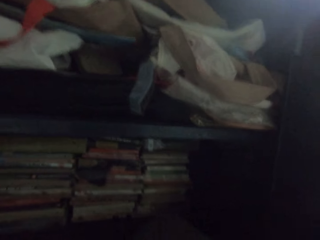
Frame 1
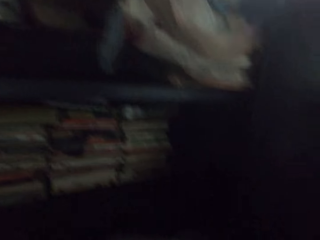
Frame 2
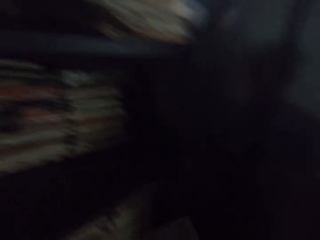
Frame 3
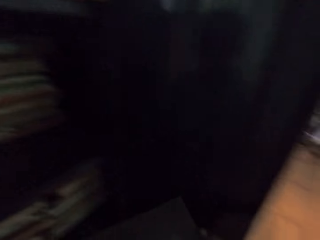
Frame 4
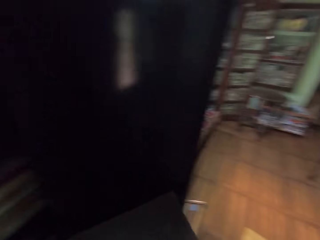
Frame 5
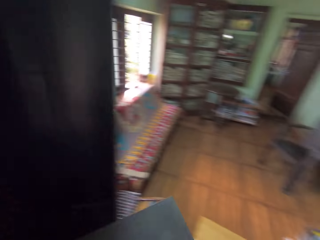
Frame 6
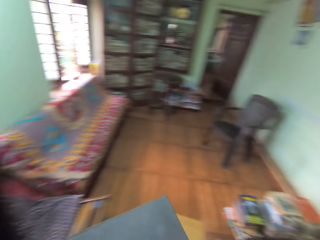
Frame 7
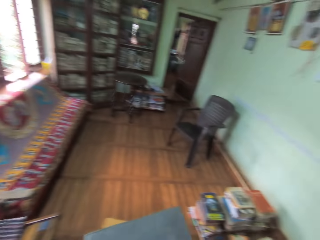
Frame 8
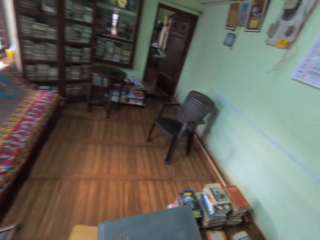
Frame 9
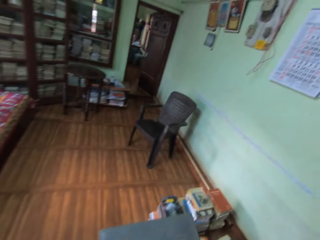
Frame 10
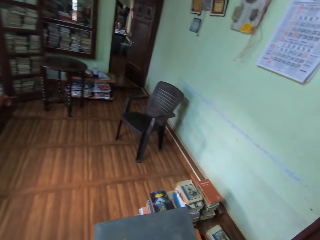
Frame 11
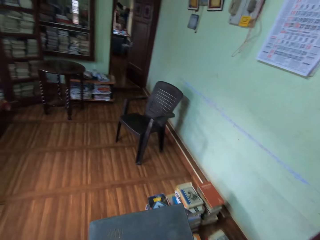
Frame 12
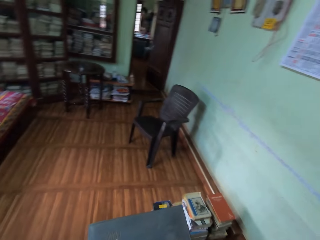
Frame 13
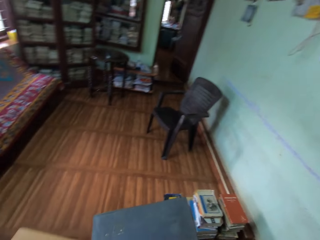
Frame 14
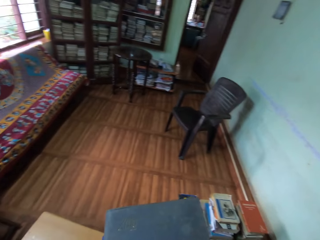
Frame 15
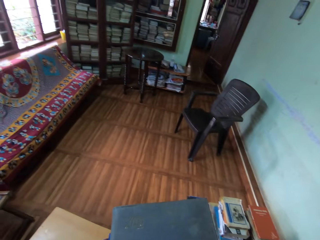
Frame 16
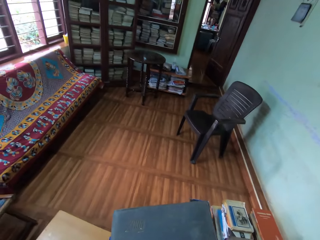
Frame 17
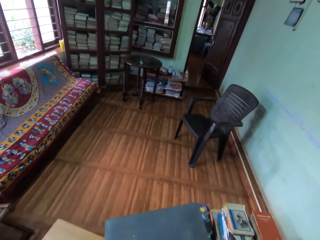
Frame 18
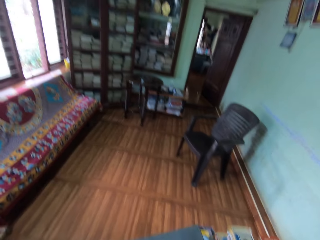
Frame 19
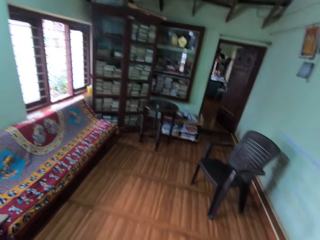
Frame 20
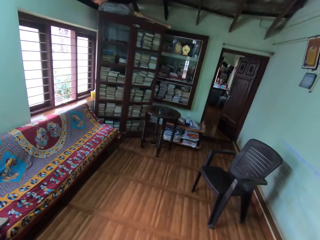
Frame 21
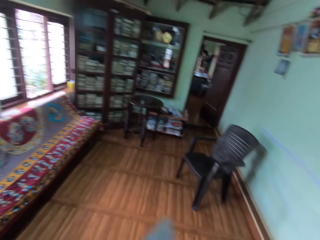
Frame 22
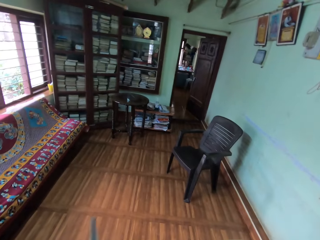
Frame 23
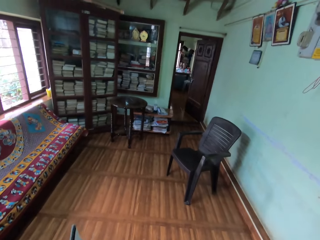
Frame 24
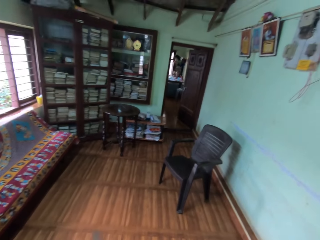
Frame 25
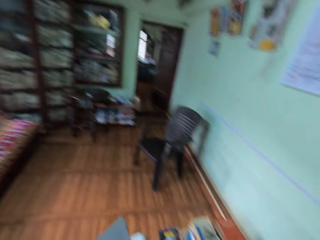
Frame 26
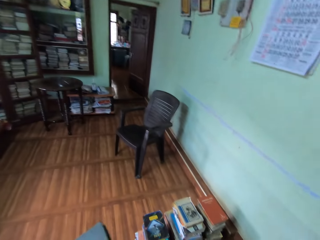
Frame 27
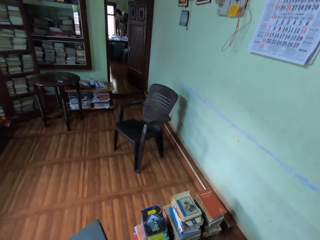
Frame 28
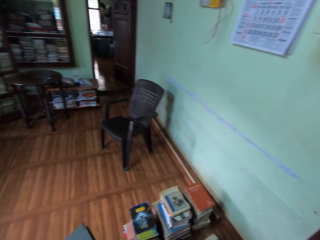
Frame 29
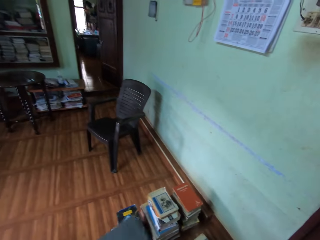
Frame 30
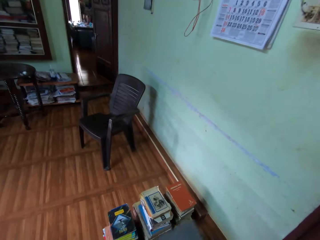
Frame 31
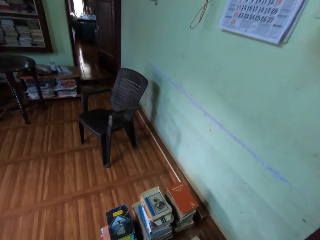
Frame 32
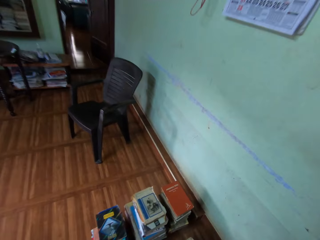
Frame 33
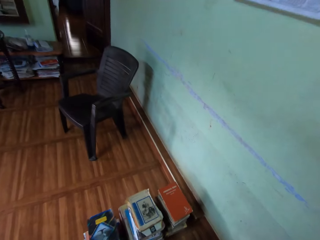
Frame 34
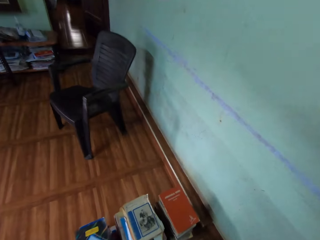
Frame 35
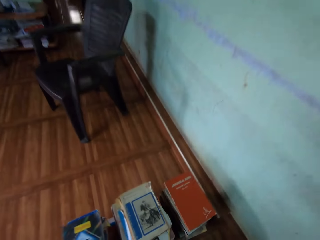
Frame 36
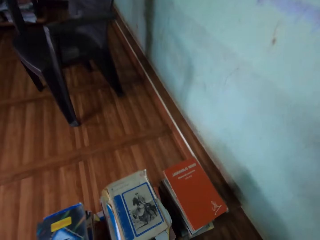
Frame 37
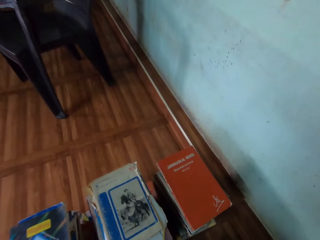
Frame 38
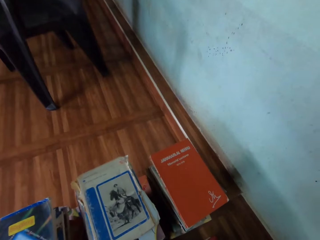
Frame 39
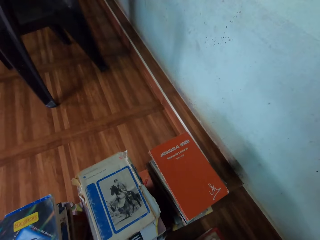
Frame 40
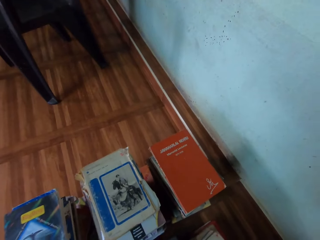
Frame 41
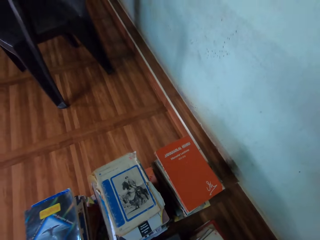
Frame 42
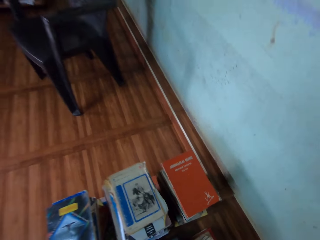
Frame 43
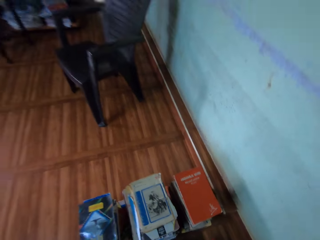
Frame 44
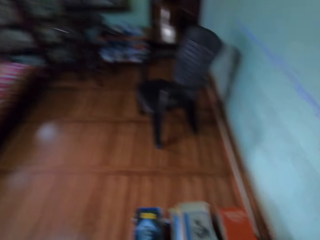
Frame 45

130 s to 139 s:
The camera wearer walks away from the shelf. They hold the books. They look at the book. They look around the room.

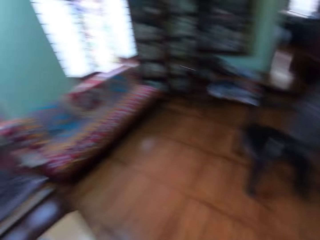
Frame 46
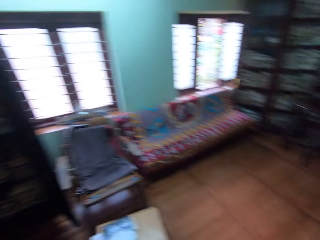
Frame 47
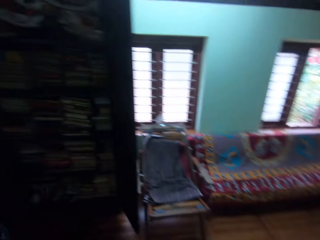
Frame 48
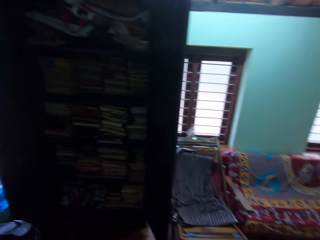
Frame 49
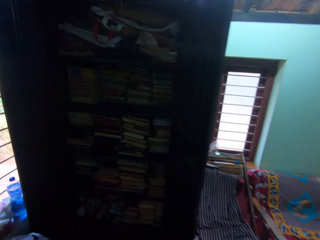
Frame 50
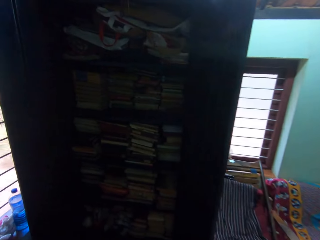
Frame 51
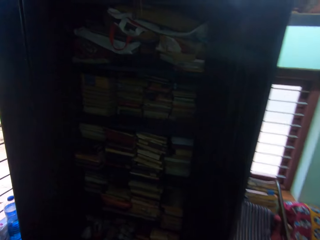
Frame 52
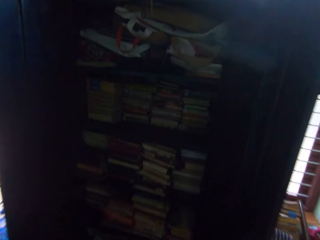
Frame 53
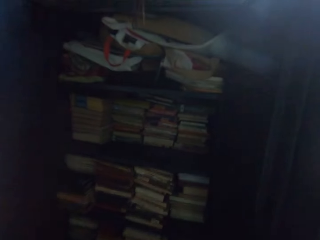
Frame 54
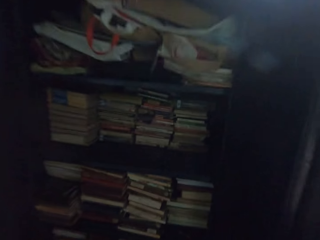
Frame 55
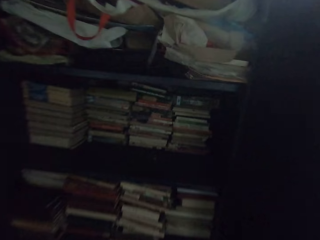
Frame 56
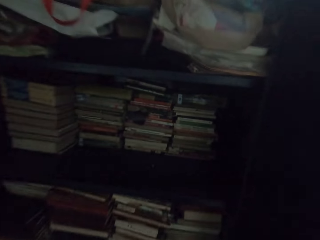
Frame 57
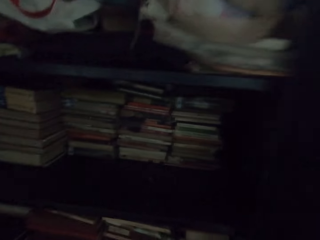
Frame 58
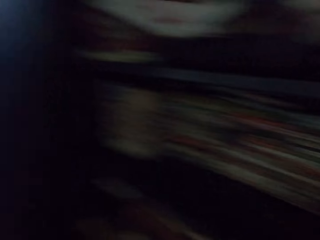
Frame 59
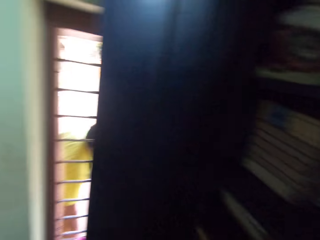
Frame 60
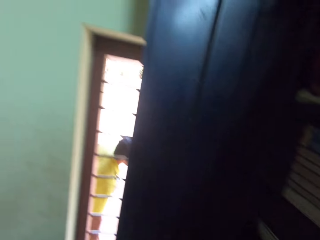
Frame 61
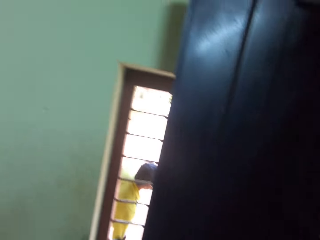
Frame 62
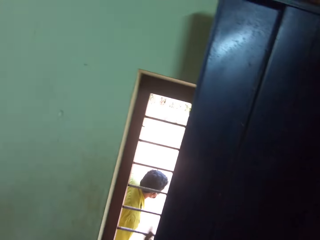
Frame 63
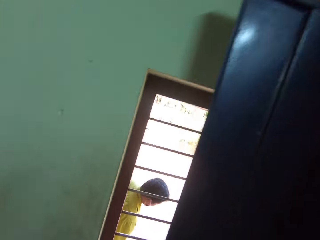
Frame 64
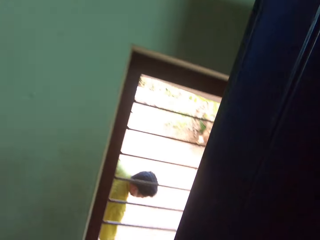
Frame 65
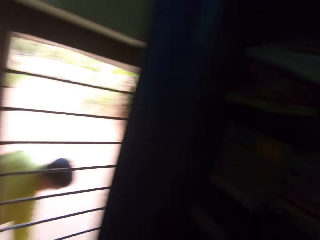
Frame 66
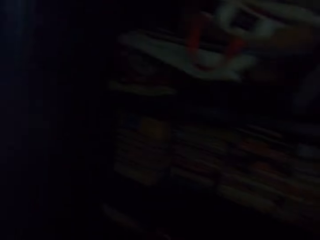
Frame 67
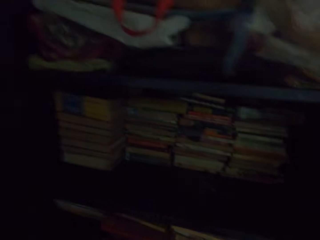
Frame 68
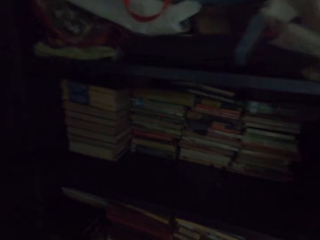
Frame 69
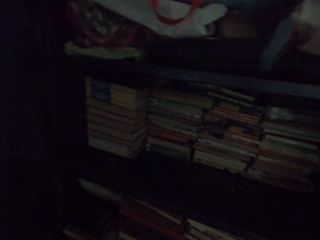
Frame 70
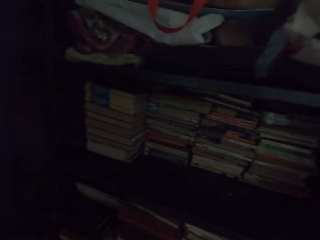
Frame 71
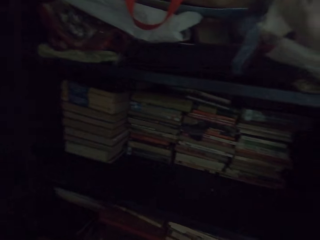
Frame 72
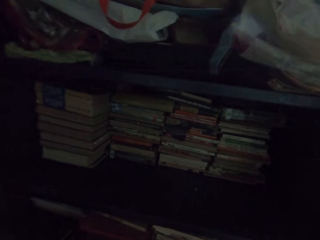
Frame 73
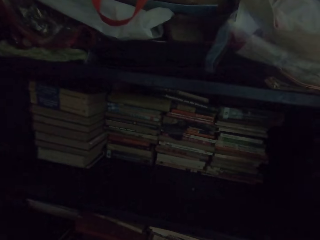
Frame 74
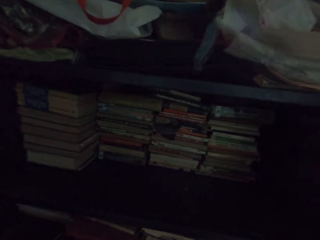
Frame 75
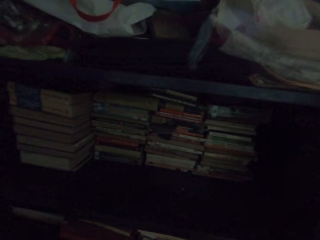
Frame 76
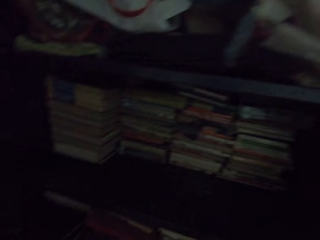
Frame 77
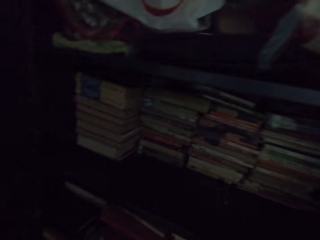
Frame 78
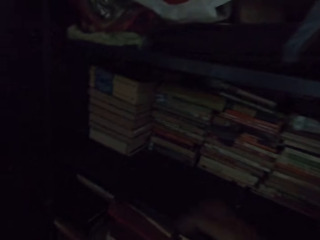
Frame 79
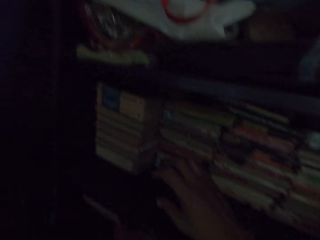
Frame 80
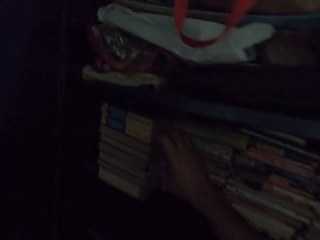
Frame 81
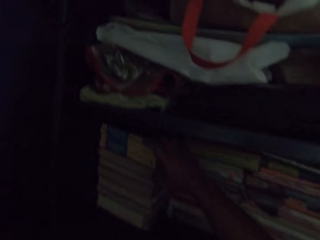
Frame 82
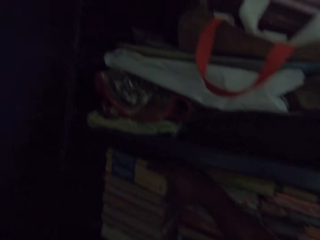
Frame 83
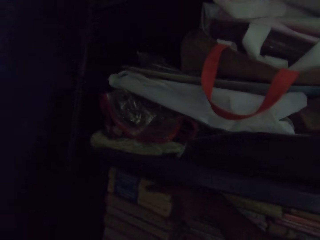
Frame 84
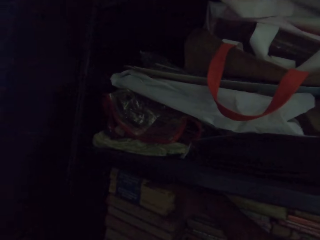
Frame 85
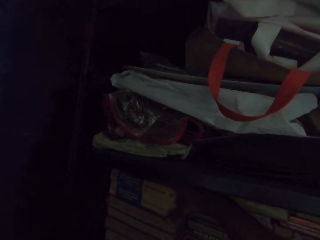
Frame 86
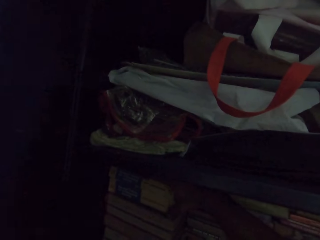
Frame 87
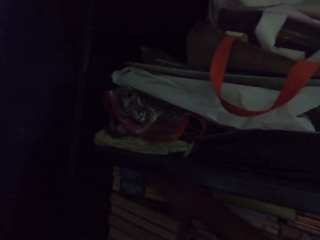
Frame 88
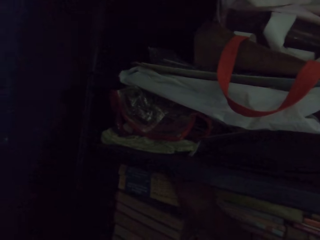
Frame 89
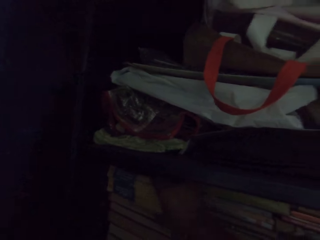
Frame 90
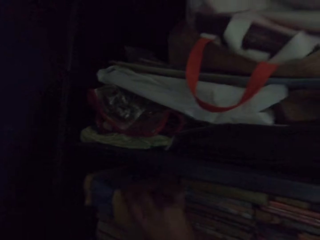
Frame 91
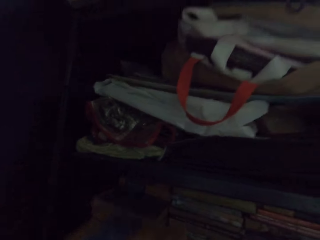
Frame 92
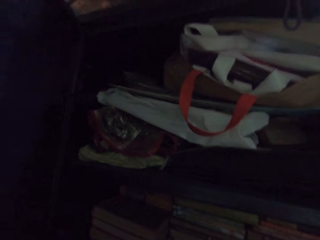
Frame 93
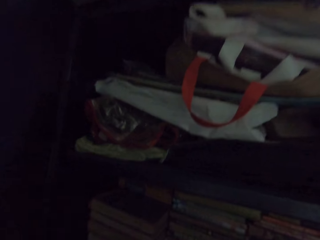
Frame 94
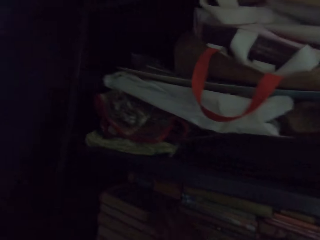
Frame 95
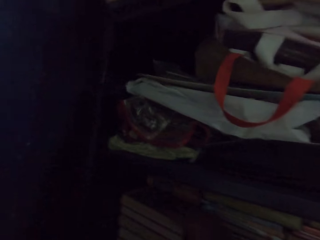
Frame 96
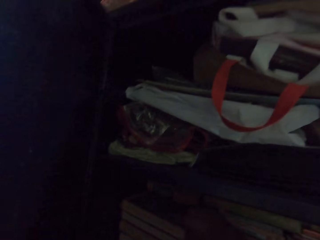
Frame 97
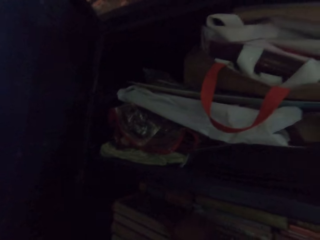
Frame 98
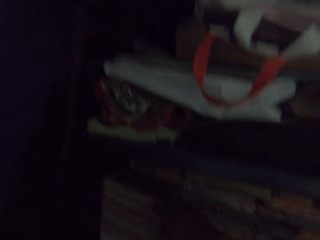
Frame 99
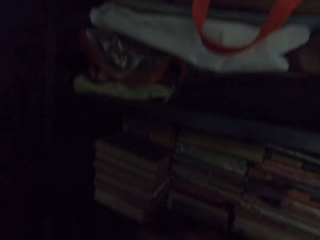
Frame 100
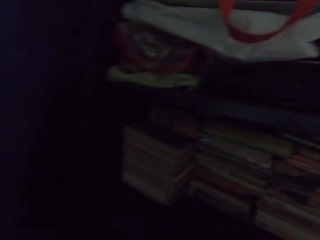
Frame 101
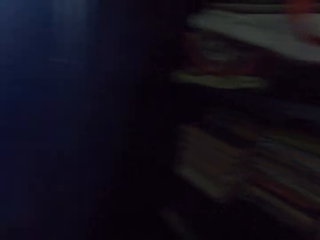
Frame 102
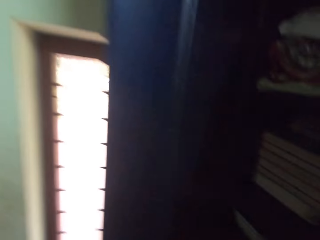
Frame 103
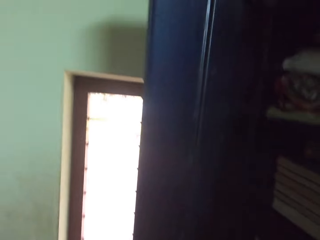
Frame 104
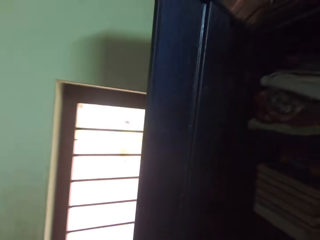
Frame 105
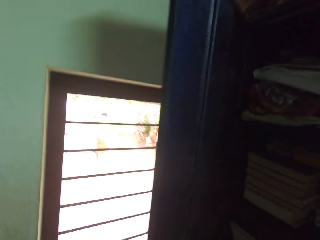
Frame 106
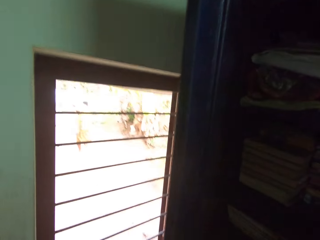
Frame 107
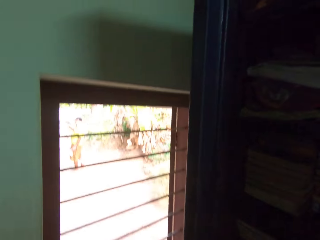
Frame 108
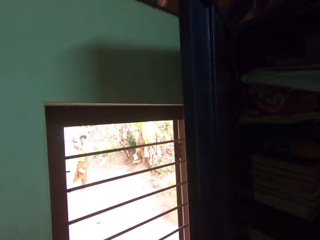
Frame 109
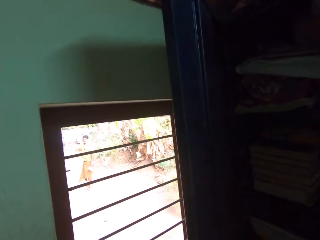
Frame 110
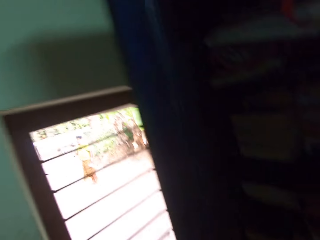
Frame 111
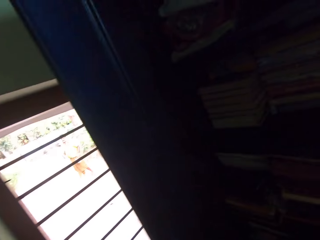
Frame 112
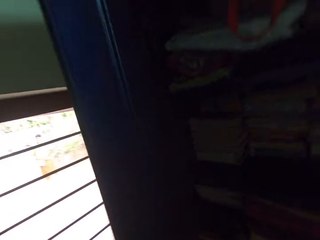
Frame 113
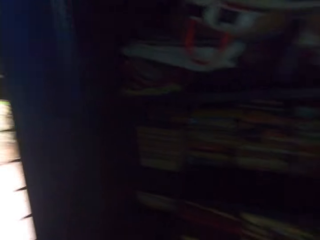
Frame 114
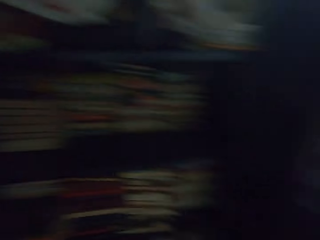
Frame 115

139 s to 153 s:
The camera wearer walks towards the shelf. He looks through the window. He converses with a man. The camera wearer looks at the books. He pulls out a book from the middle compartment of the shelf with his right hand. He holds the books and lifts the books. He looks on the other side.
